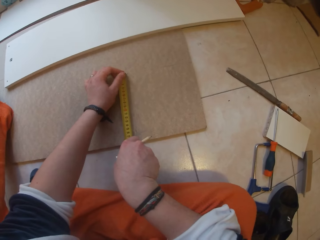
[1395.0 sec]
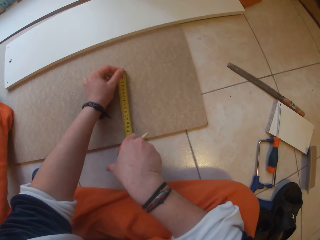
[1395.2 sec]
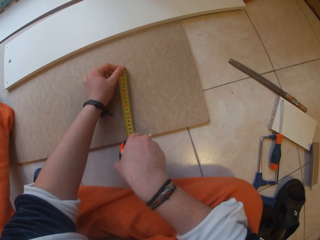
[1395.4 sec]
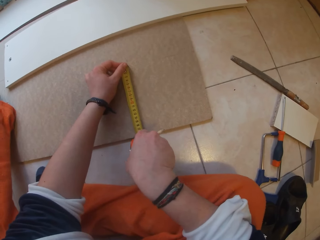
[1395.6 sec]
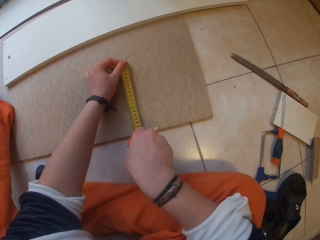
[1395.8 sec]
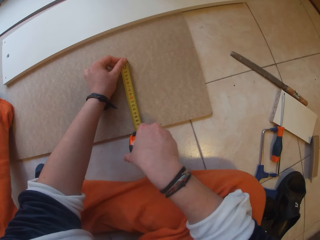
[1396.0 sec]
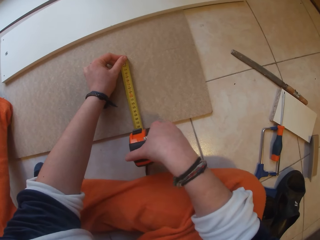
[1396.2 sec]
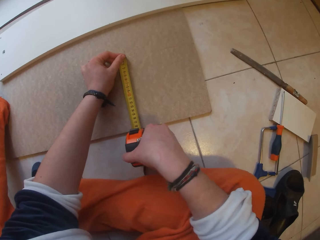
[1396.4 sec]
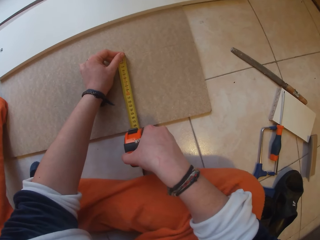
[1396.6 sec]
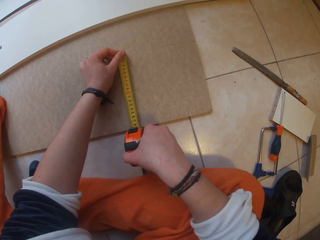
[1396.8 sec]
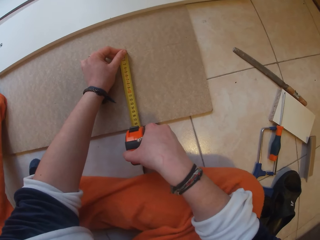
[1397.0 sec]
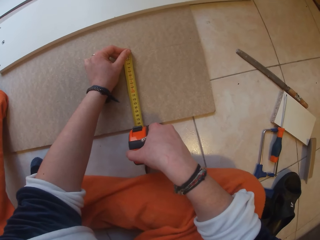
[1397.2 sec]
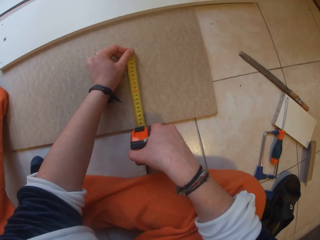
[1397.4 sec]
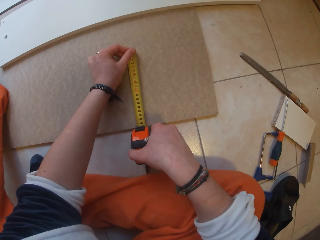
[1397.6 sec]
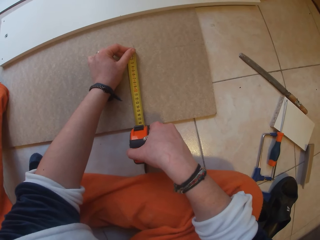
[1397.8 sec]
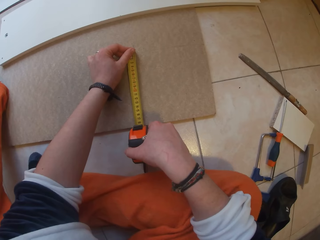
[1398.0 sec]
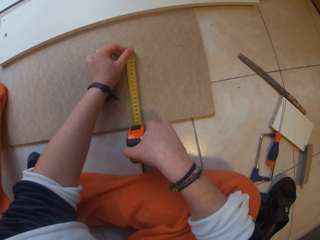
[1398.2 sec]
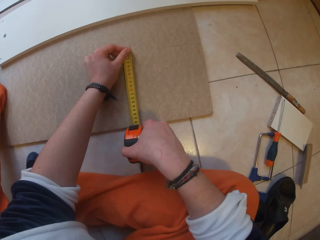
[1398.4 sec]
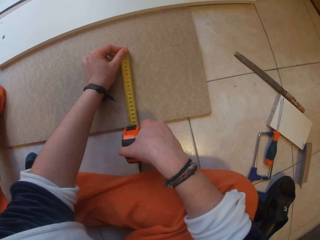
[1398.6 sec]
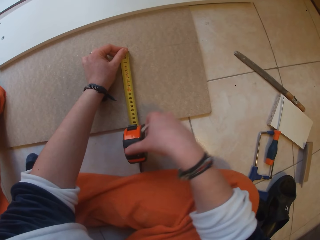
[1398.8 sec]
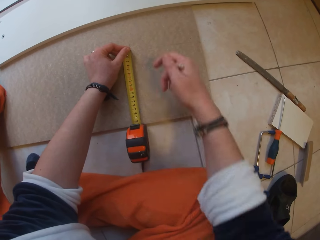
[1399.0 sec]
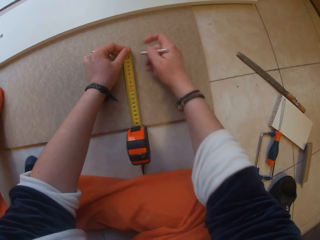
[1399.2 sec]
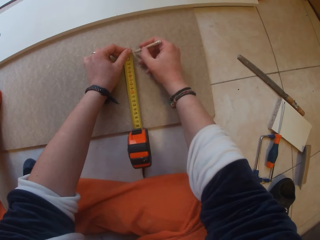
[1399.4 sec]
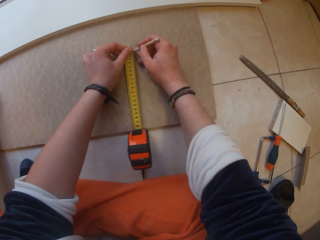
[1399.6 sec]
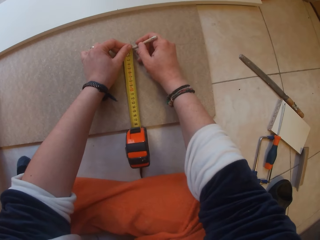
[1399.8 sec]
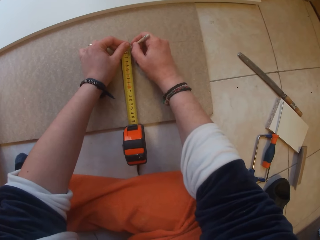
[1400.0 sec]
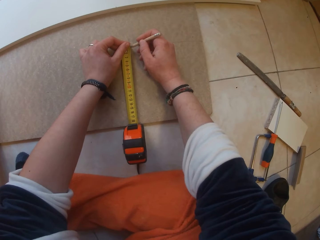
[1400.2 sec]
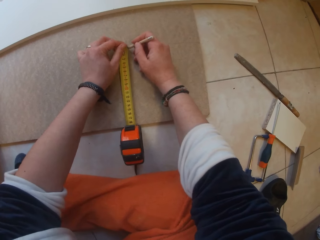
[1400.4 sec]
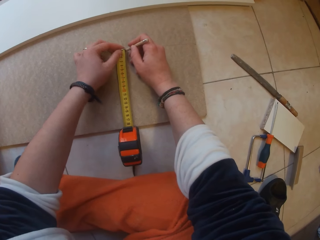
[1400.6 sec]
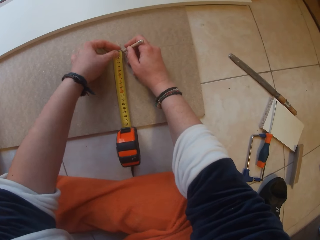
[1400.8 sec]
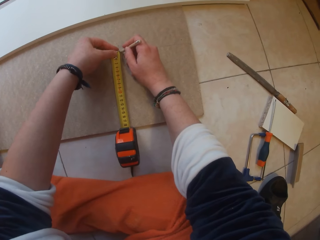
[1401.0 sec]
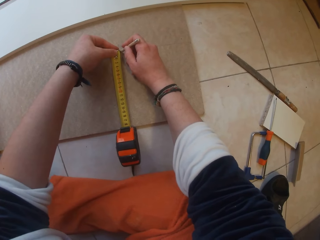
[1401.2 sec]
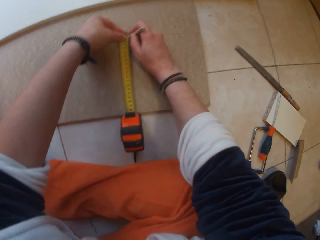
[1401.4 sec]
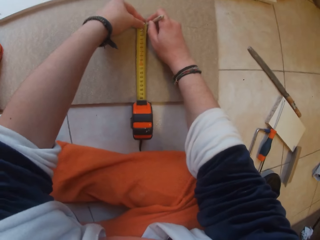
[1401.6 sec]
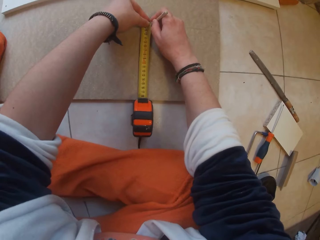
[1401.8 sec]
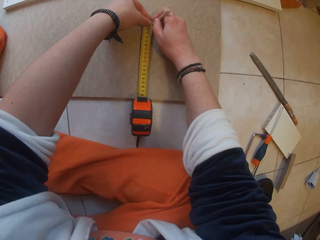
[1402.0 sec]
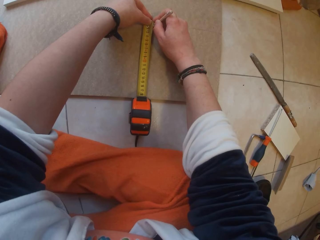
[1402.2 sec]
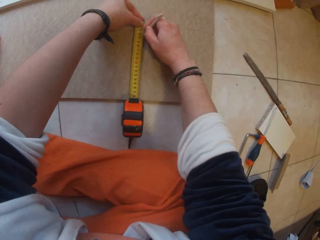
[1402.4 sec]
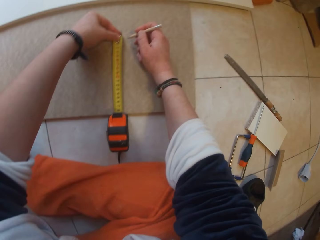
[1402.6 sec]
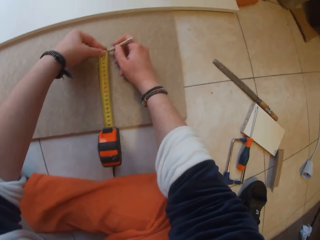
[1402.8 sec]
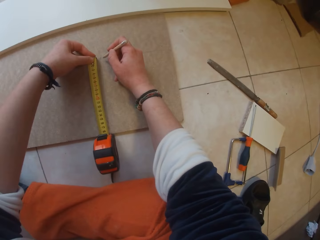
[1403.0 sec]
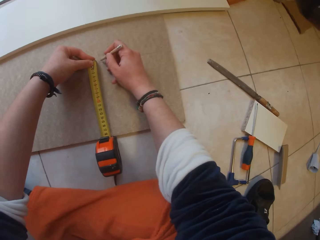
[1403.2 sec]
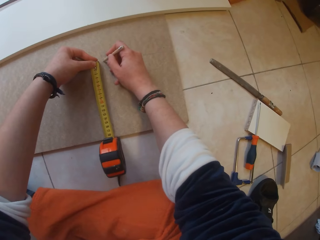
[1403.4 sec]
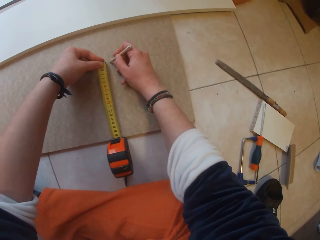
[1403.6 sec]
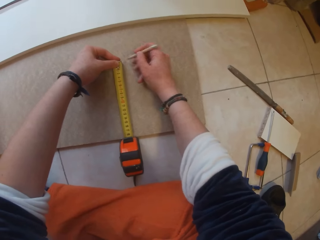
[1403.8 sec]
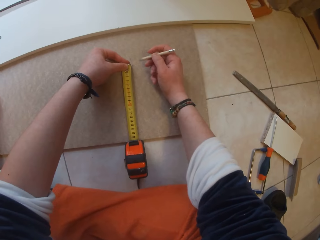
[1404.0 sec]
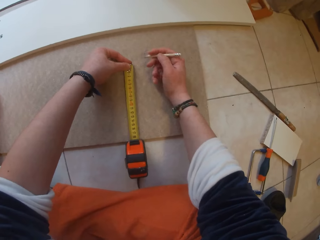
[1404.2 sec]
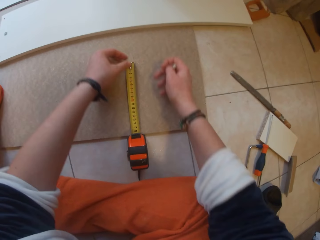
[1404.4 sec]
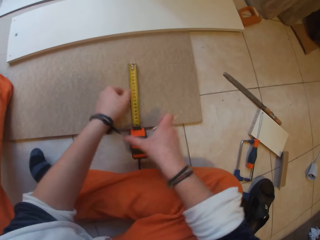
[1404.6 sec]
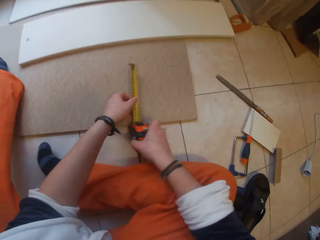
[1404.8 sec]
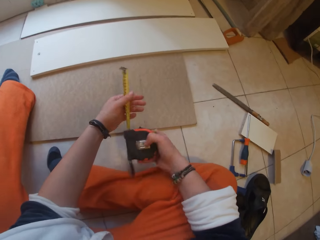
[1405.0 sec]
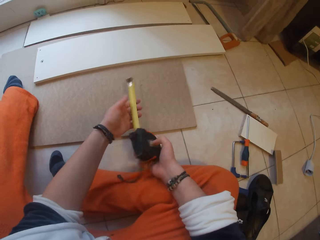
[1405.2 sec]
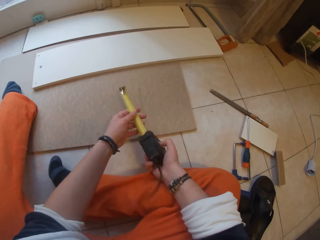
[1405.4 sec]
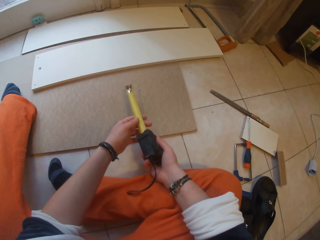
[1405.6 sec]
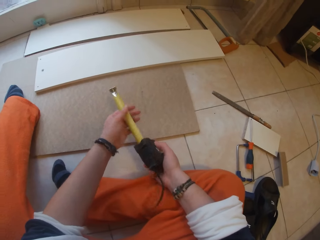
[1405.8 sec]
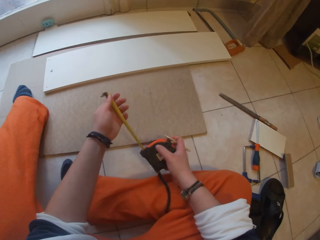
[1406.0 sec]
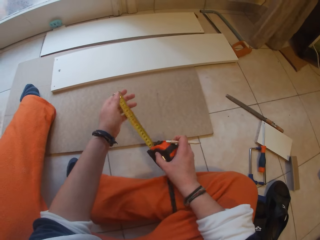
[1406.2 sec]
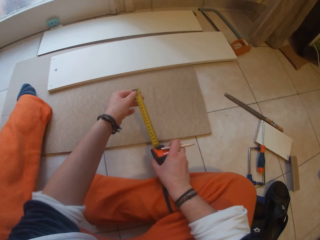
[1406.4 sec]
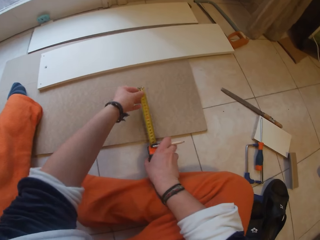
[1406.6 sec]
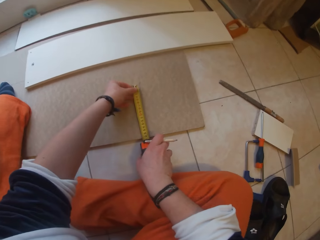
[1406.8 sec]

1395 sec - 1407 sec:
The camera wearer places the tape measure on the tile. They hold the tape measure on the tile, mark points on the tile and pick up the tape measure from the tile.

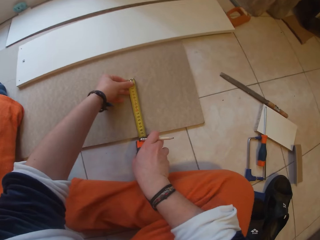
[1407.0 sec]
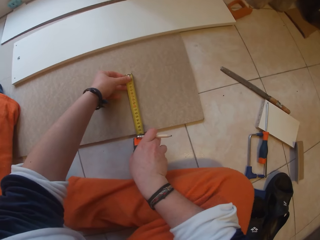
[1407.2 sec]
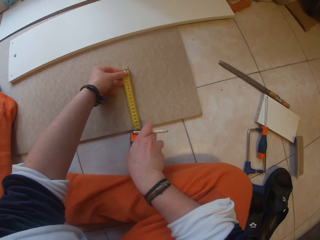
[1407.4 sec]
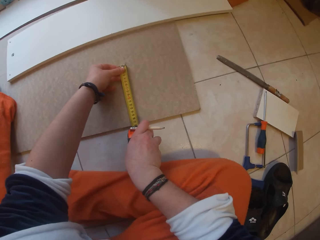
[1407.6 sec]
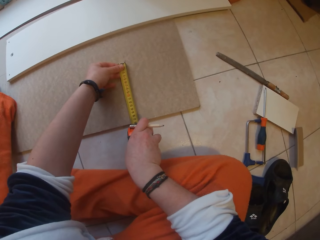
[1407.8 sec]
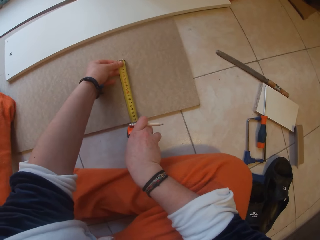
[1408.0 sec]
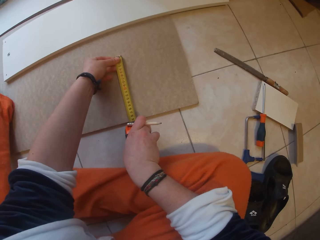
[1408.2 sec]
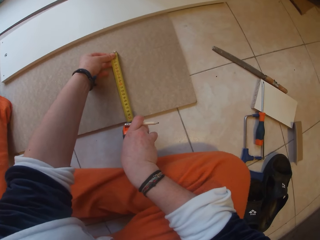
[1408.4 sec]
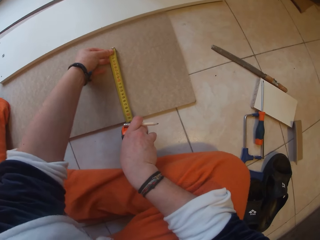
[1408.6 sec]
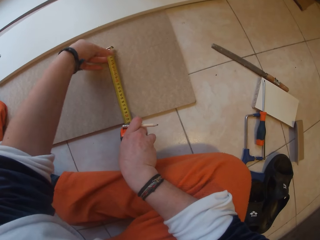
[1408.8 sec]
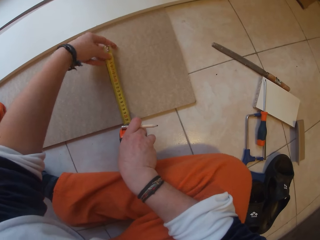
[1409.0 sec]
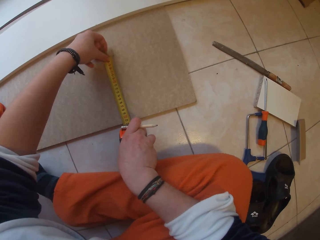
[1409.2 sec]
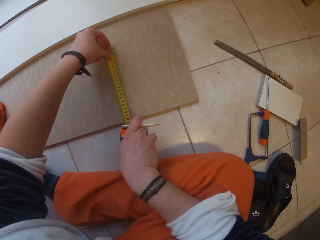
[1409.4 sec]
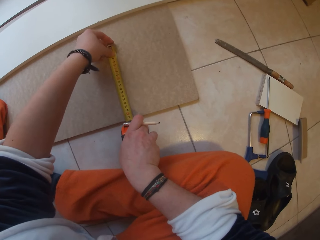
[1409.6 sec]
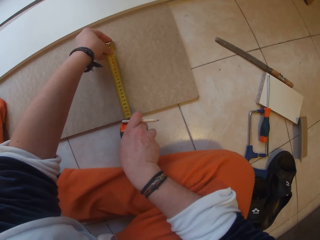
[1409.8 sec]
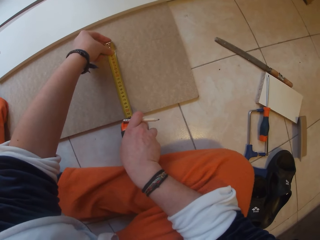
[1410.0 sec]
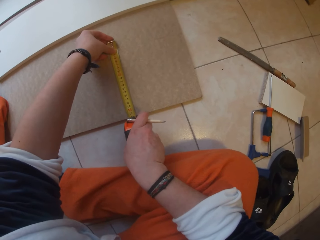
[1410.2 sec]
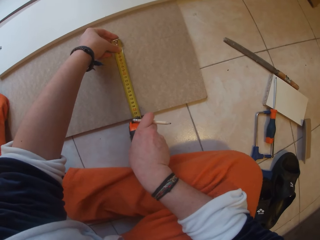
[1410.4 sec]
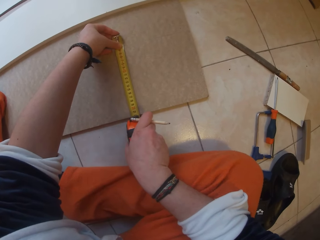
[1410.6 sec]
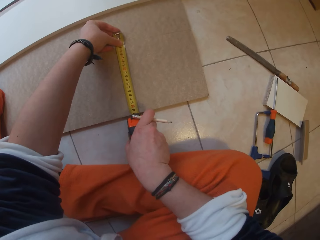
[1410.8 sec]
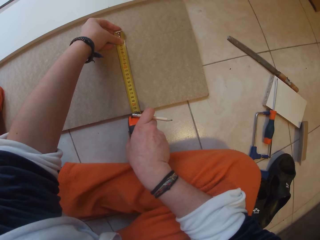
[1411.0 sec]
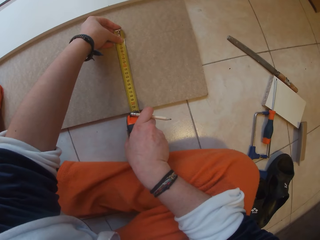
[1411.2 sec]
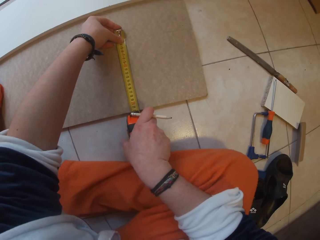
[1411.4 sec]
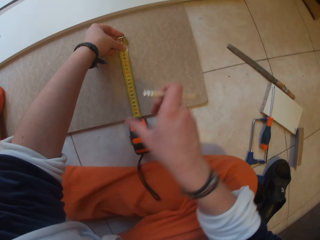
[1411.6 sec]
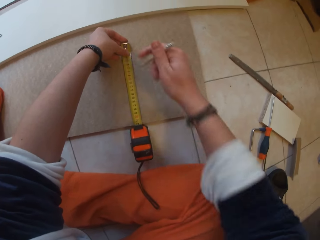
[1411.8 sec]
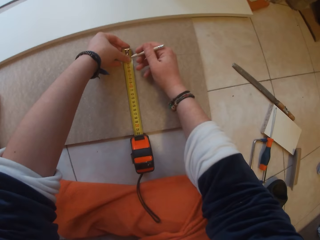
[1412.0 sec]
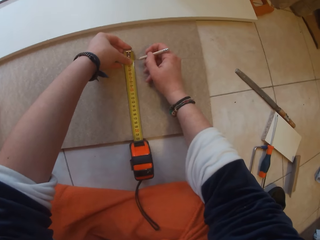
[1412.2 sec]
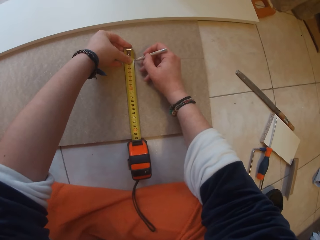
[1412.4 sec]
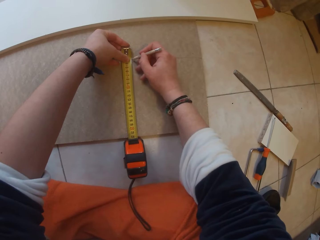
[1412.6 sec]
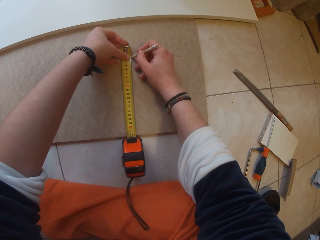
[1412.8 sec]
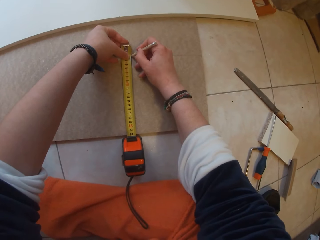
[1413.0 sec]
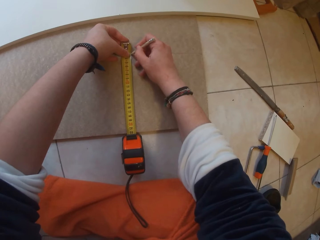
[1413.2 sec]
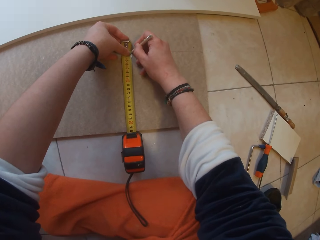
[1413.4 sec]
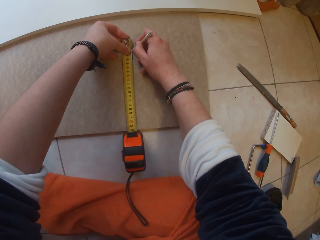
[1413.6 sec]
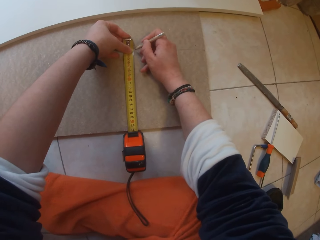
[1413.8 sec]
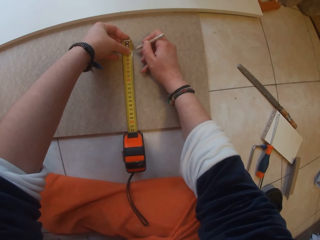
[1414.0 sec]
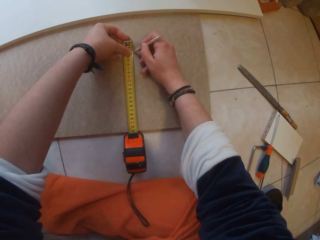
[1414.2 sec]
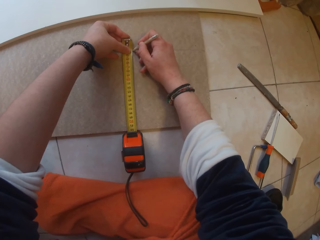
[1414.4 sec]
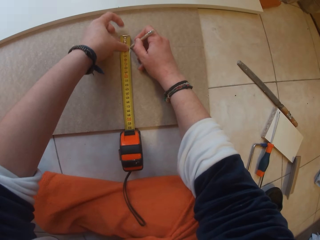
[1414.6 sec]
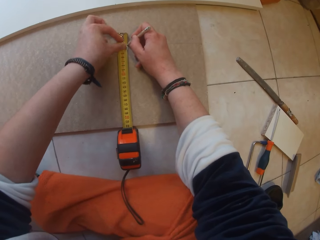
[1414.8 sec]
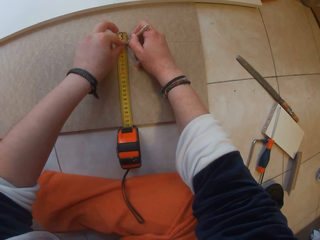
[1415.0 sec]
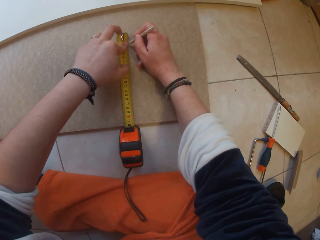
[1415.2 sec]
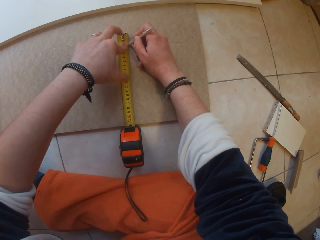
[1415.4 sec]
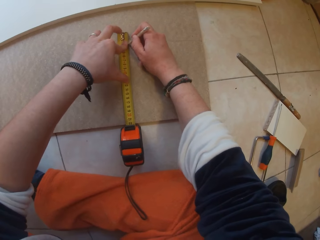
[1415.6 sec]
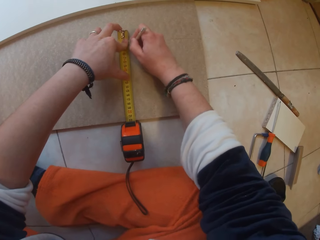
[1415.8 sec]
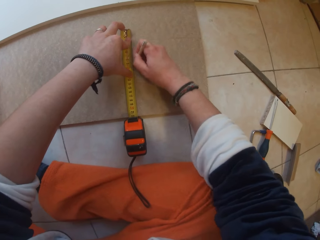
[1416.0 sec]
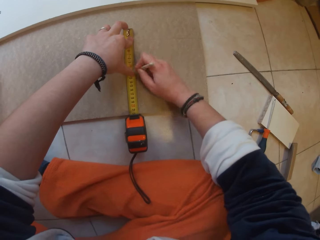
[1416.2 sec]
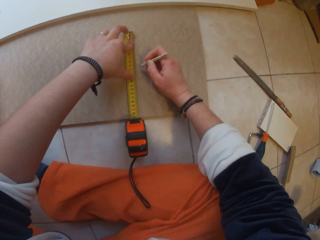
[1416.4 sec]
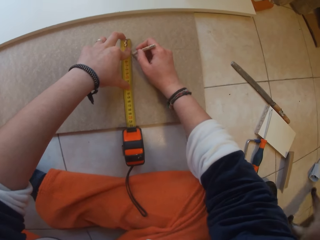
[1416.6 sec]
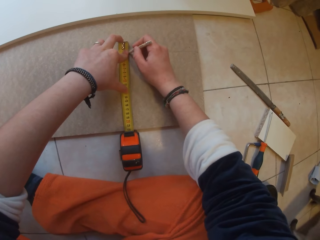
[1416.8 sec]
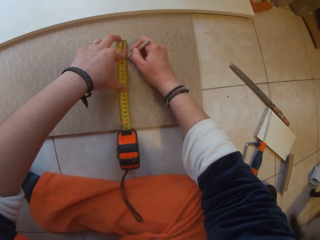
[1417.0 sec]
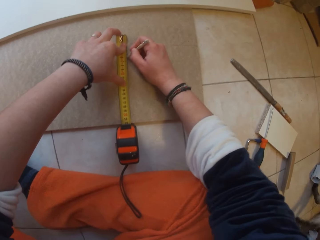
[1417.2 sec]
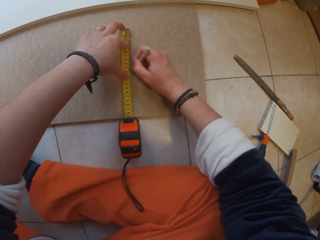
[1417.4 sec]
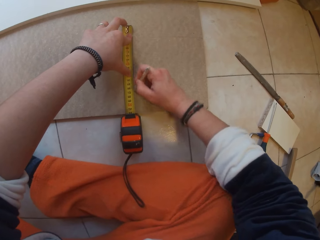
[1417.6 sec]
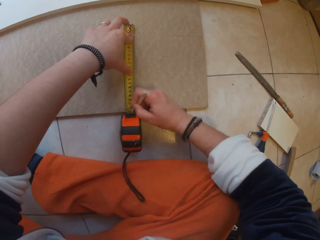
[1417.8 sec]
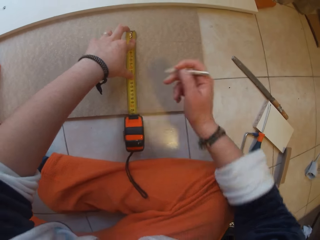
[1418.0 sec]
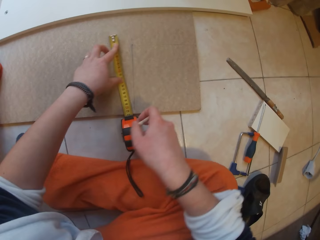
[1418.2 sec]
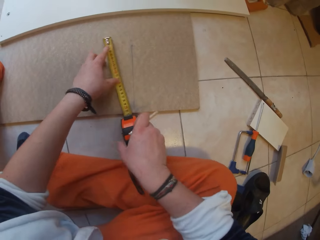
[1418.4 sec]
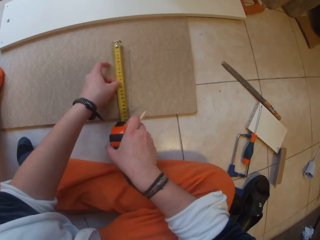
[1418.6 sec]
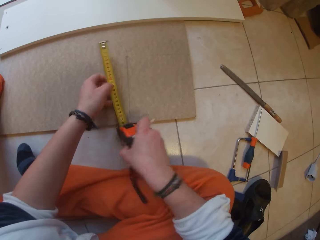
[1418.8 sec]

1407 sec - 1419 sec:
The camera wearer turns the tape measure around. They place the tape measure on the tile. They pull the tape measure on the tile. They hold the tape measure on the tile. They draw a line on the tile with a pencil.
